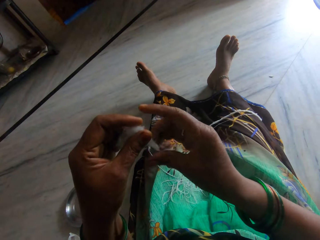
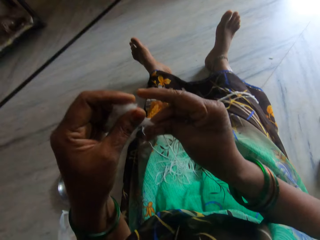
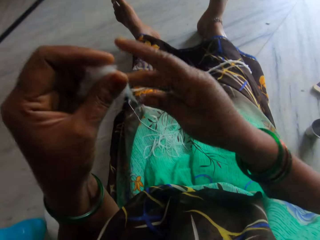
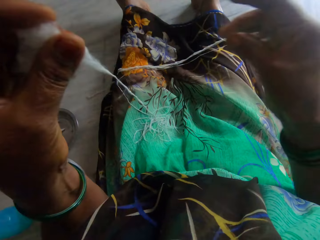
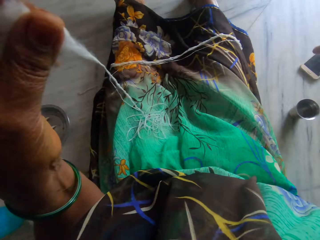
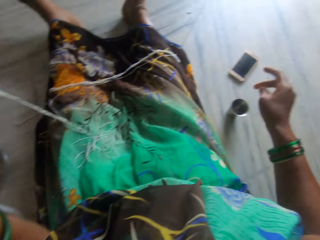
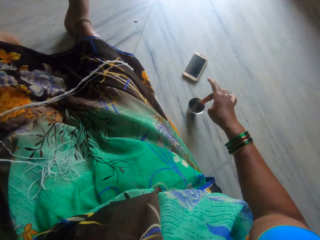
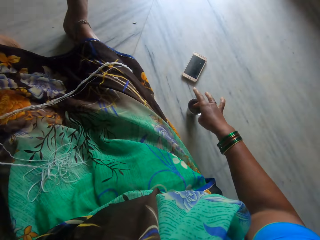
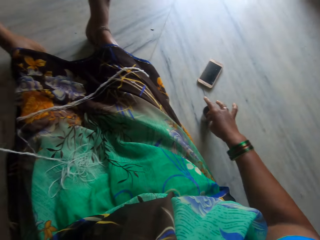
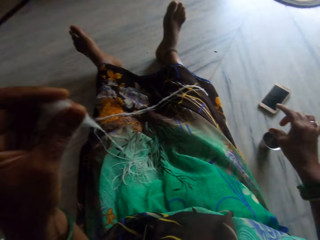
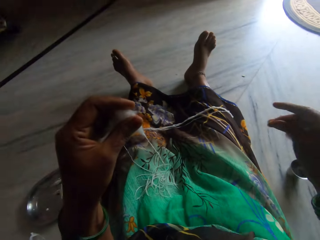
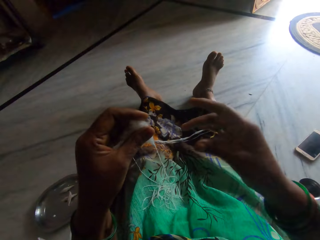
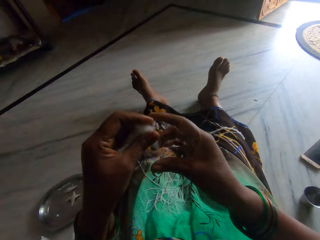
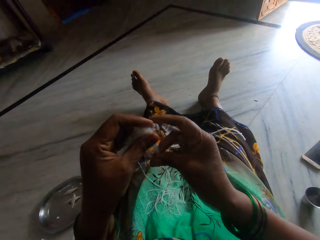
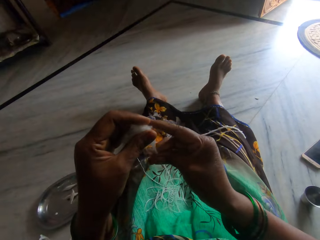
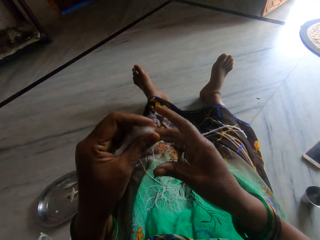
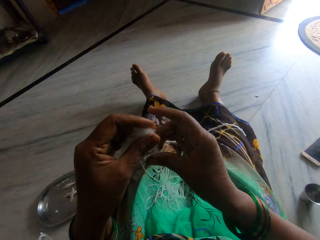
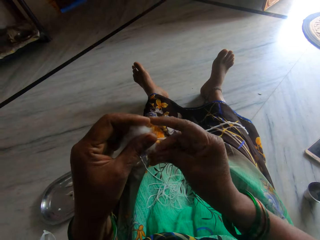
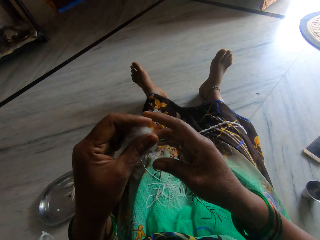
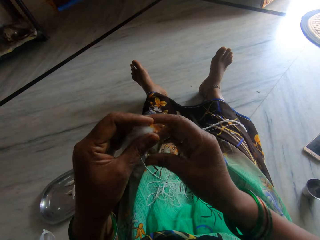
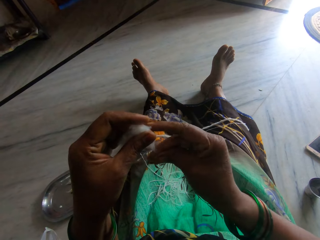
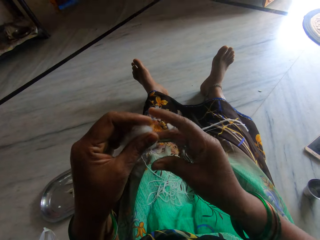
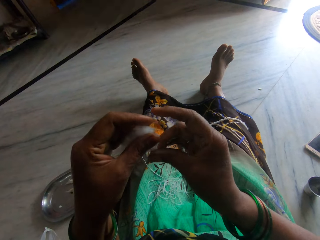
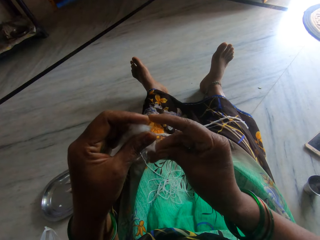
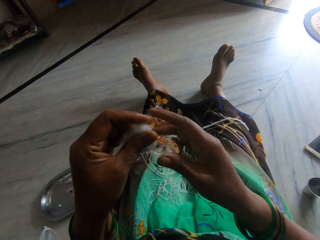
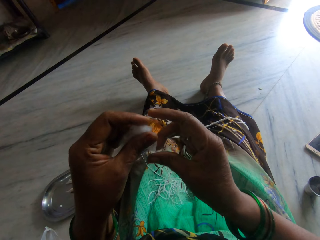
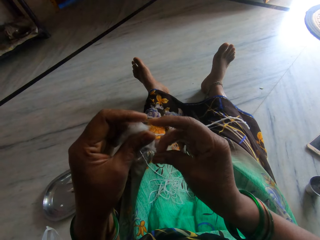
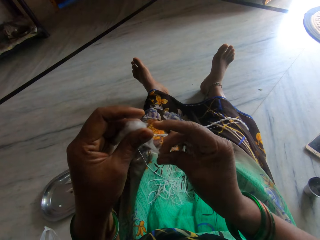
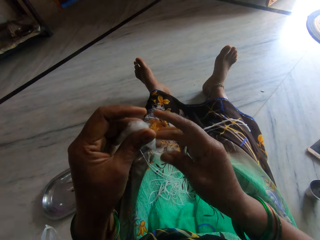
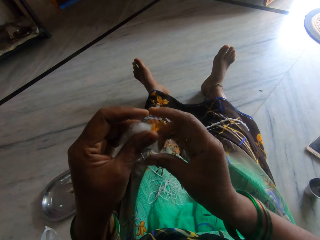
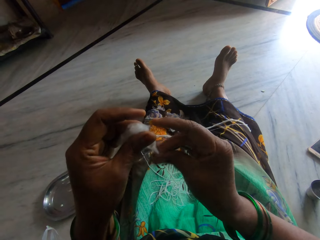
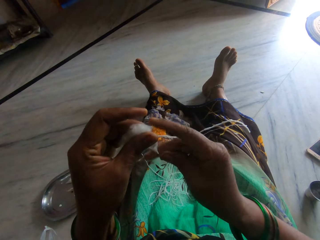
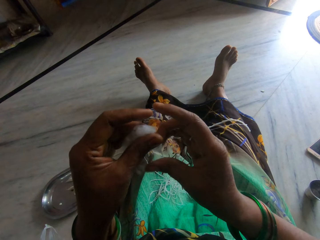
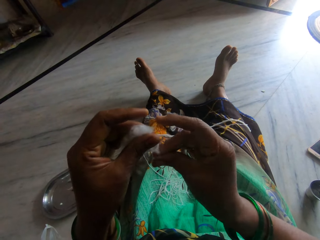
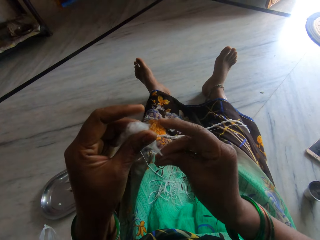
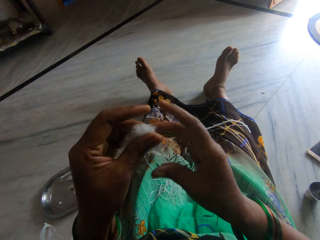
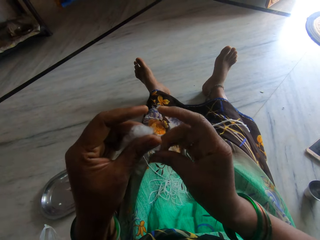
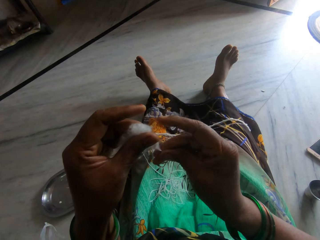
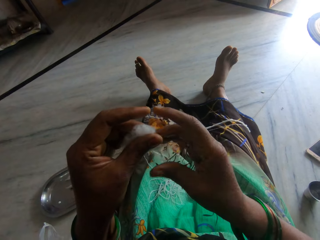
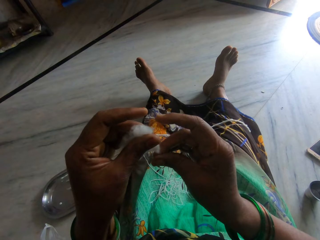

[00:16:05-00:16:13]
The camera wearer dips her finger into a cup. She spins the cotton wool into thread with her hand.
